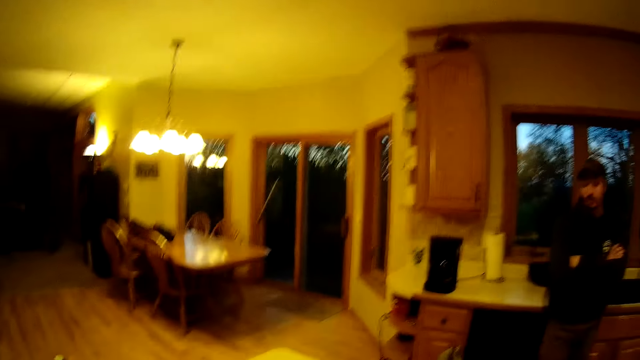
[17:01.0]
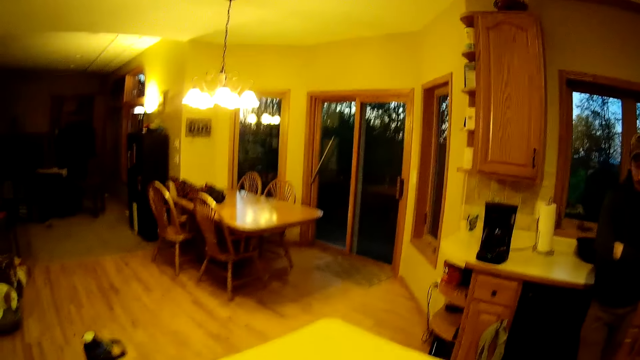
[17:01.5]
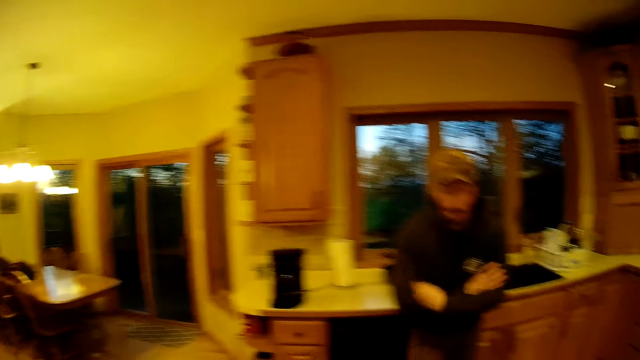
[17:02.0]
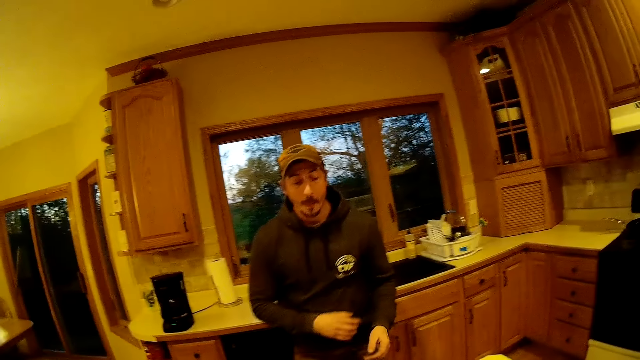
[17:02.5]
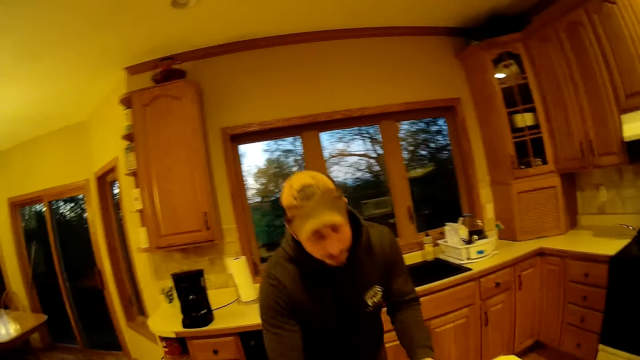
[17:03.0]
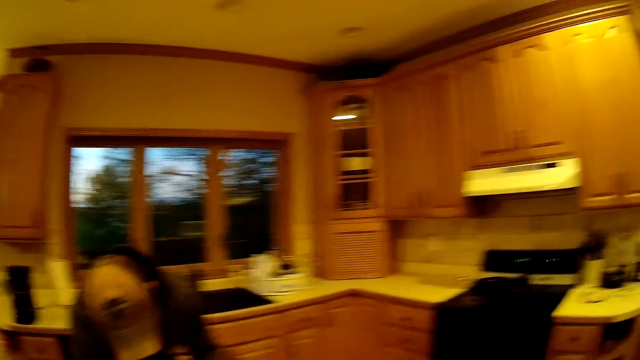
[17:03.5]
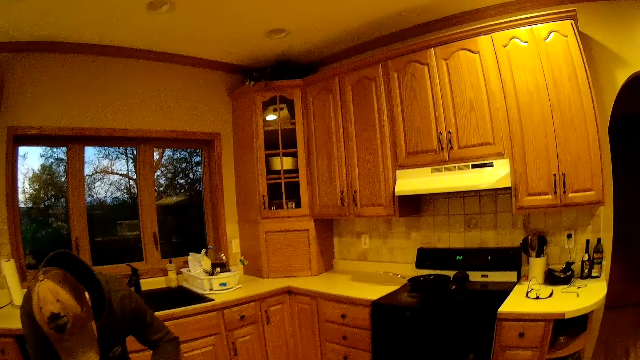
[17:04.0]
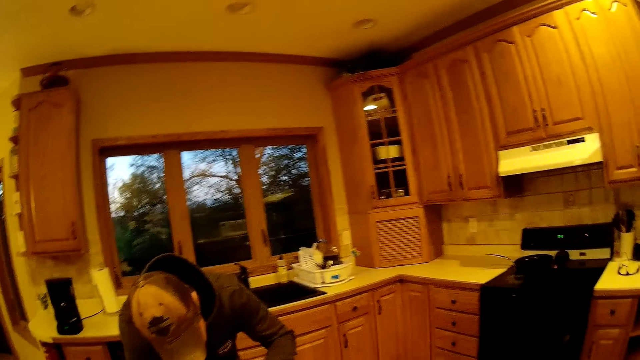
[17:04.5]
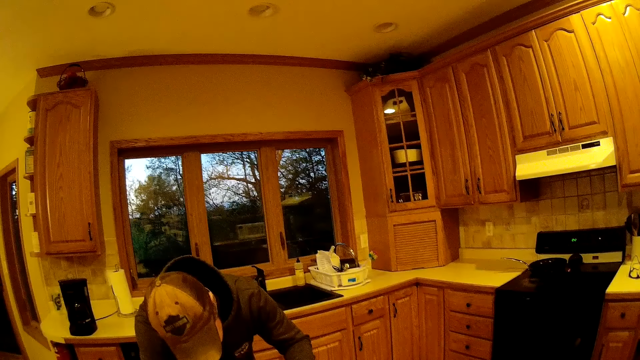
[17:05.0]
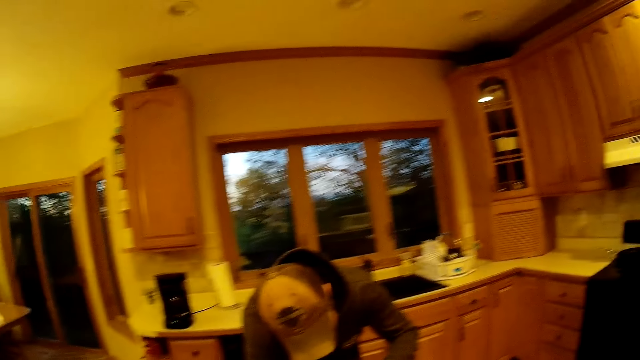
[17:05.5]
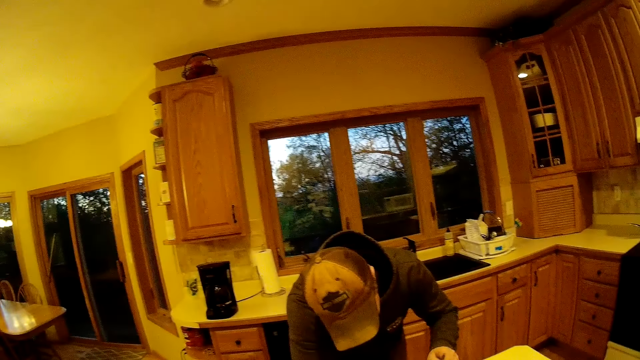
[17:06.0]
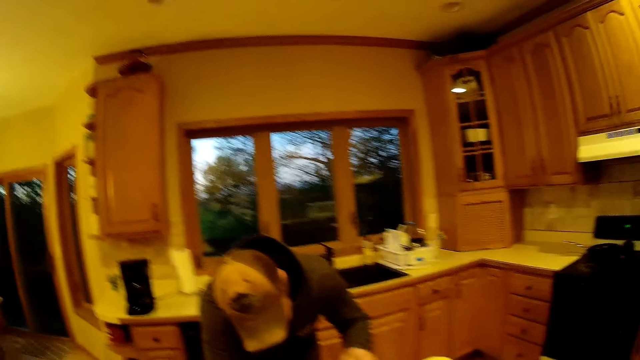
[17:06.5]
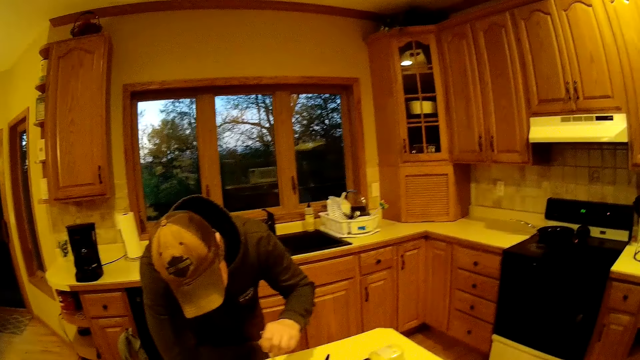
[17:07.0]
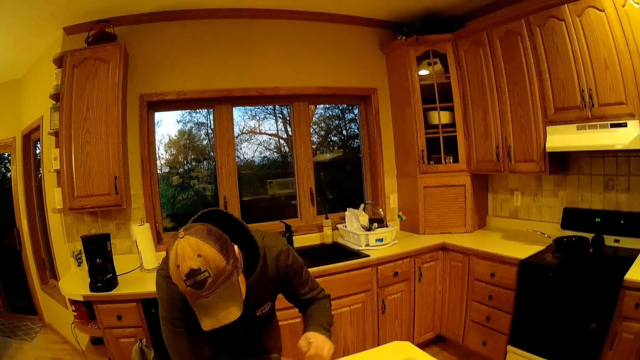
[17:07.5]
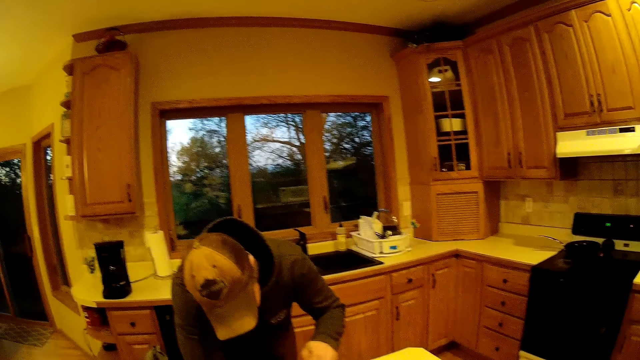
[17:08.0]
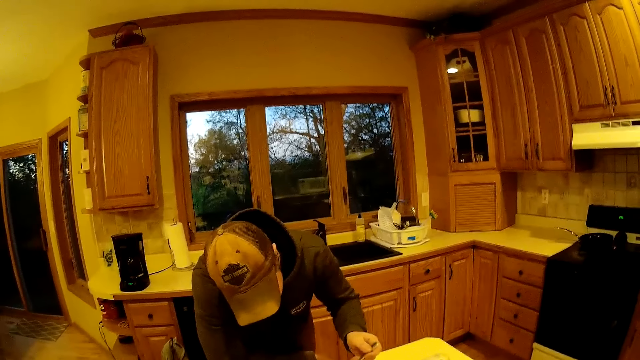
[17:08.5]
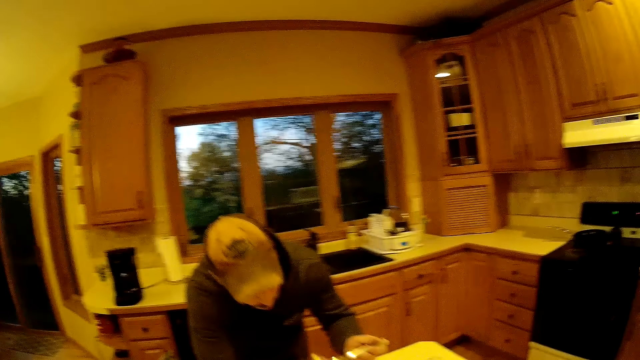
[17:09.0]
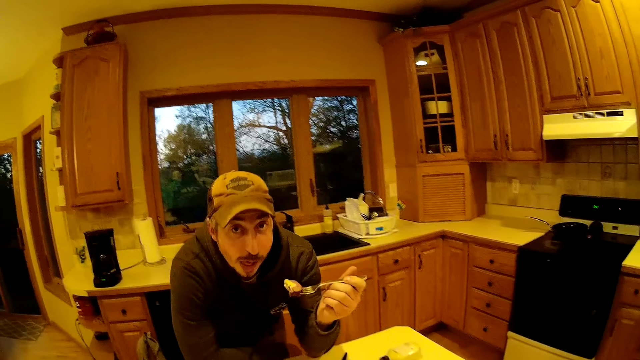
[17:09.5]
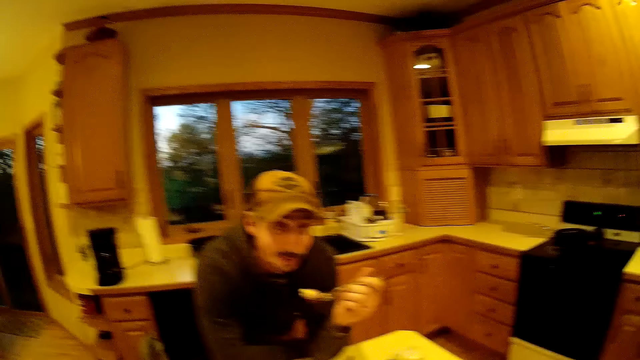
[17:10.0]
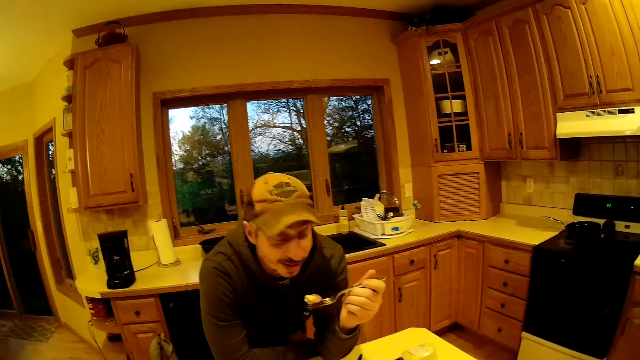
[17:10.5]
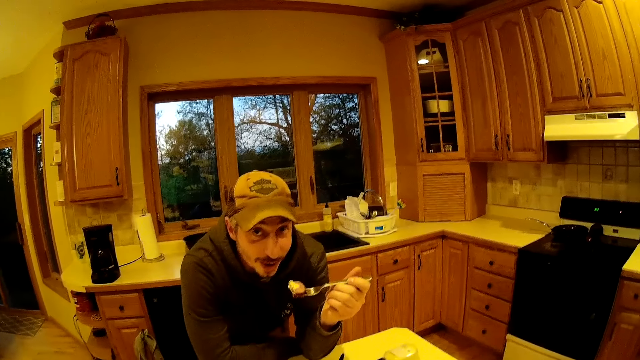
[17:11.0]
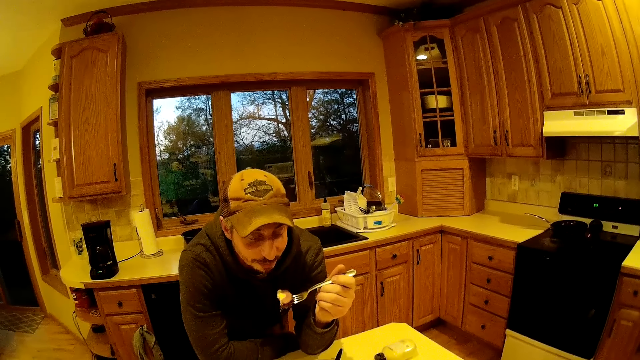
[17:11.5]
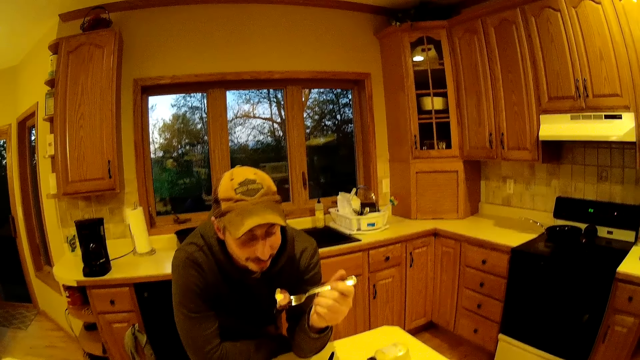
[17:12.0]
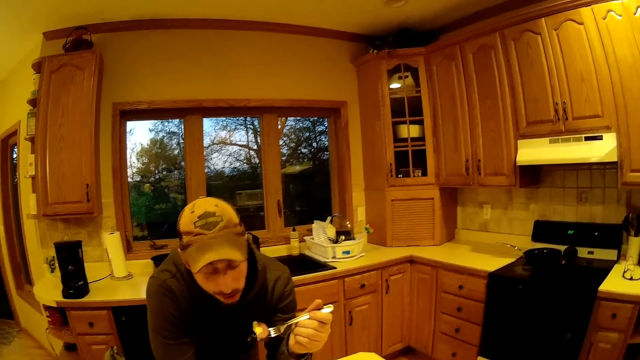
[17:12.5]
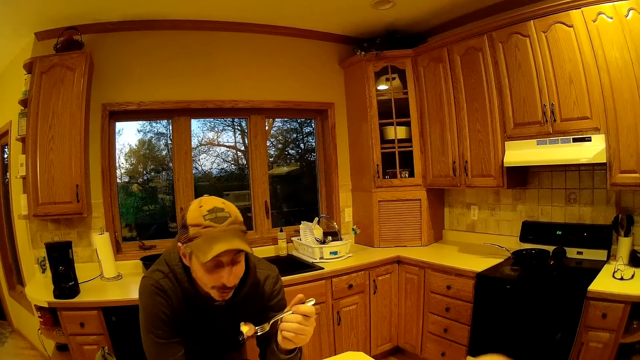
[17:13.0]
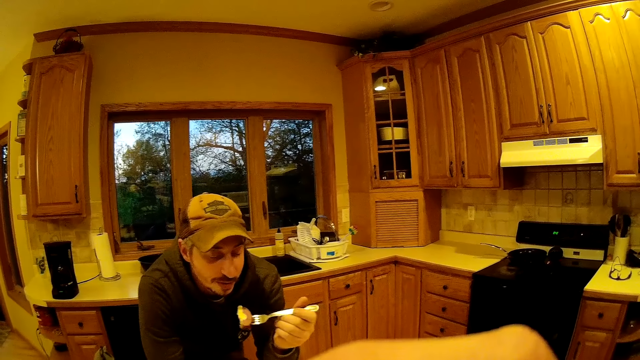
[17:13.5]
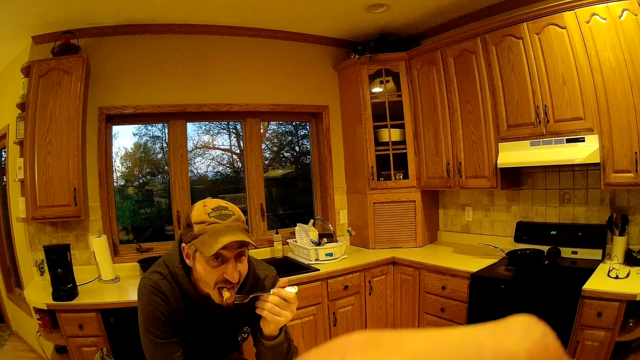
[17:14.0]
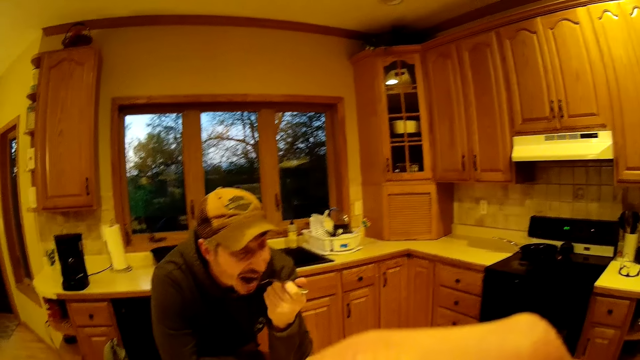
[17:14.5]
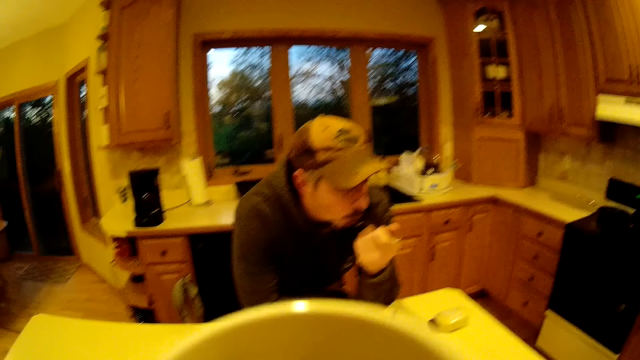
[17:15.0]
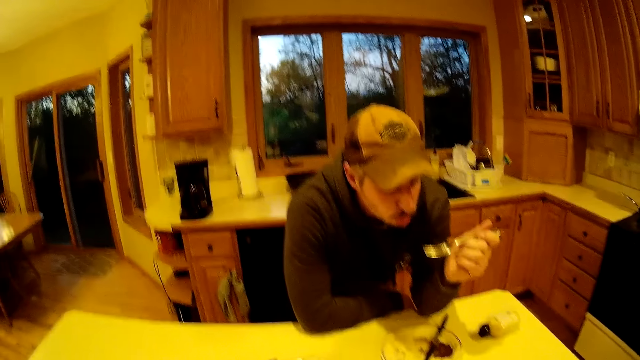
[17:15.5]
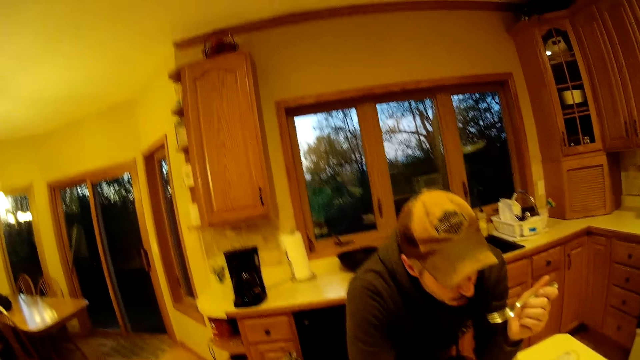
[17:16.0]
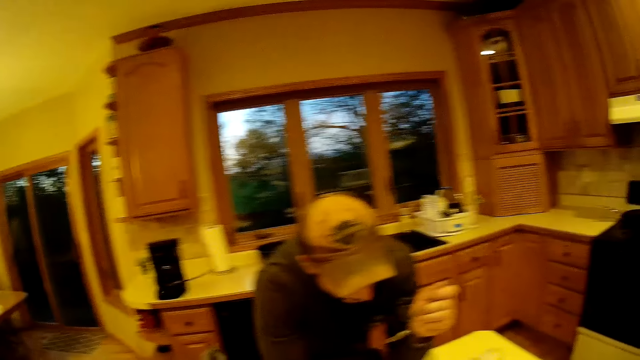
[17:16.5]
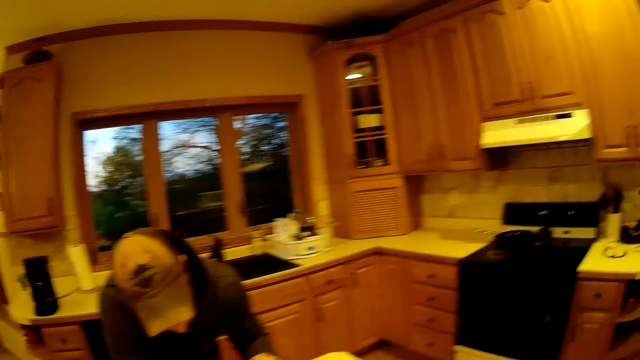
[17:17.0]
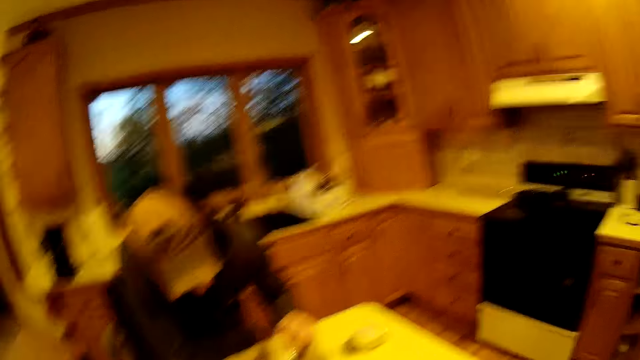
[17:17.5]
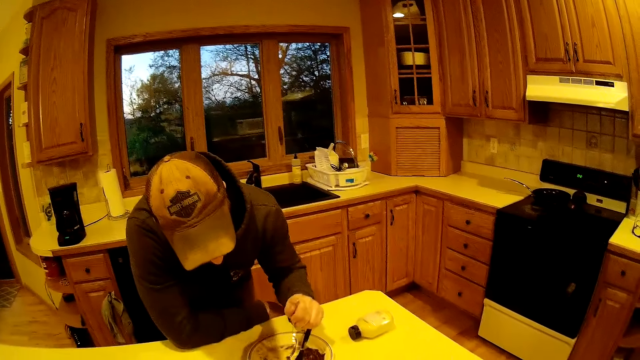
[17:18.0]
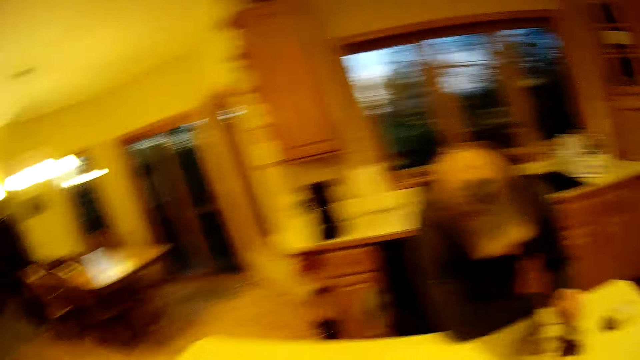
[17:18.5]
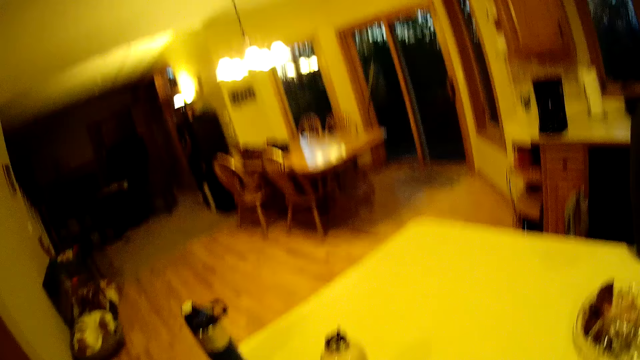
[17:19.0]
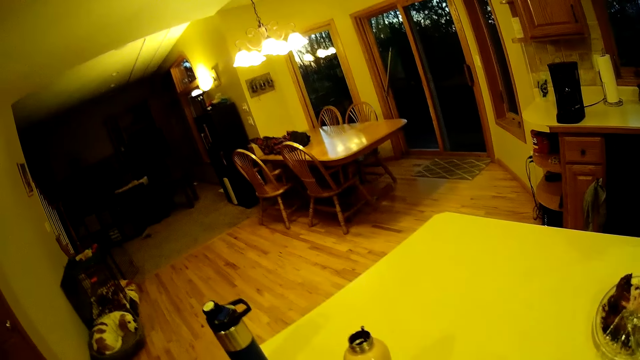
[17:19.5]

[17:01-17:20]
The man pushes away from the kitchen counter. The man moves towards the kitchen table. The camera wearer converses with the man. The man holds the fork in his left hand. The man lifts a meat piece with the fork. The man eats a piece of meat on the fork with his left hand. The camera wearer adjusts a wood piece. She drinks water from a cup in her right hand. She adjusts something. She looks around in the kitchen.

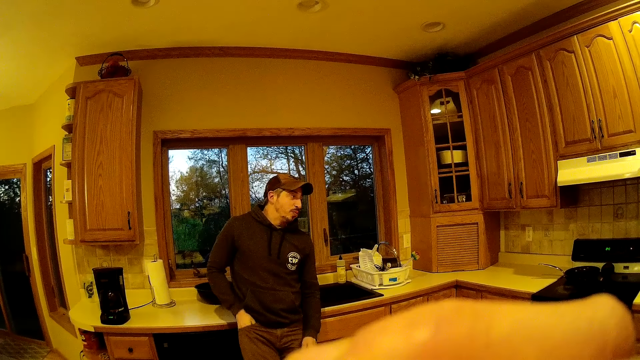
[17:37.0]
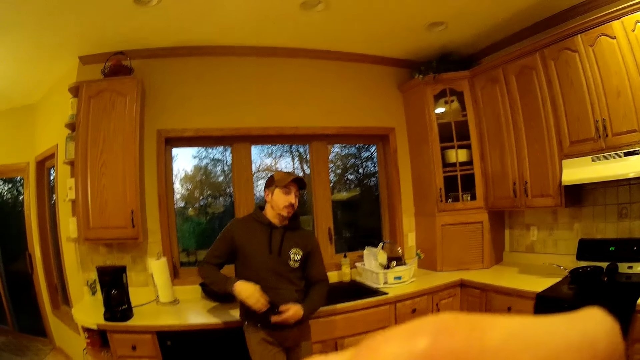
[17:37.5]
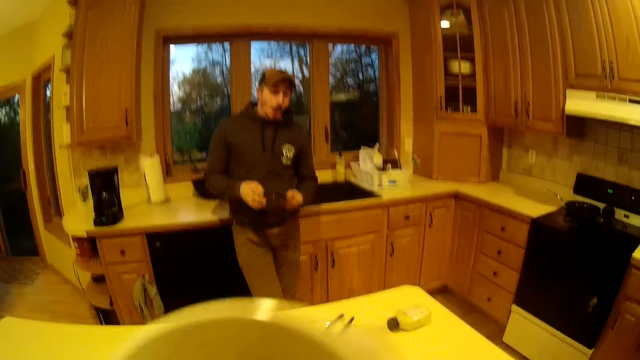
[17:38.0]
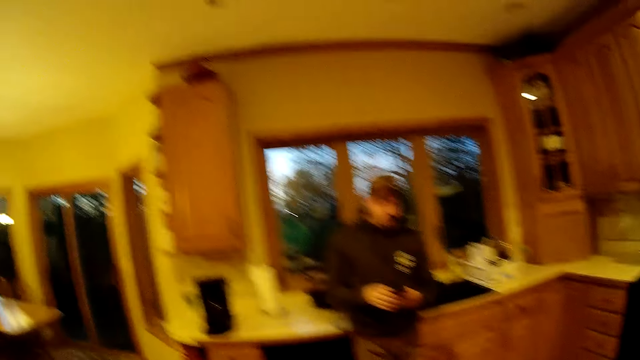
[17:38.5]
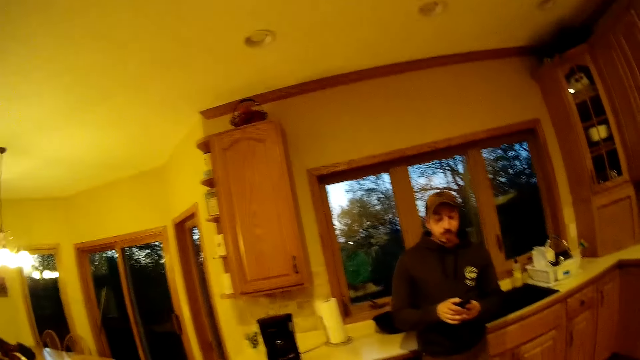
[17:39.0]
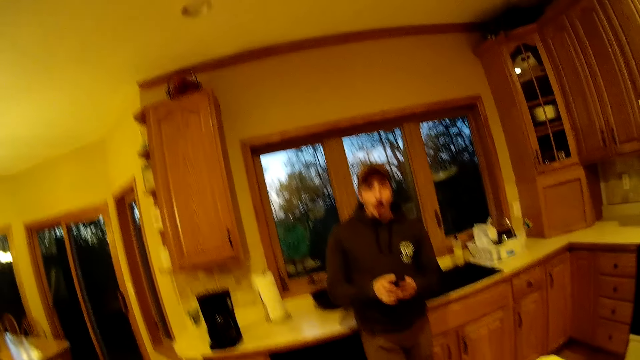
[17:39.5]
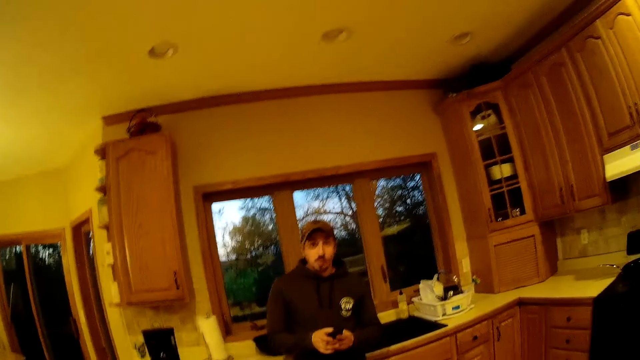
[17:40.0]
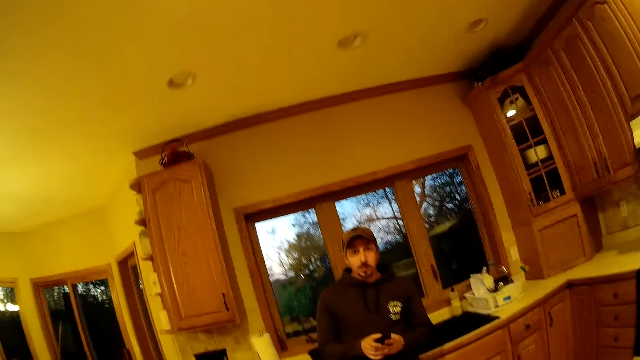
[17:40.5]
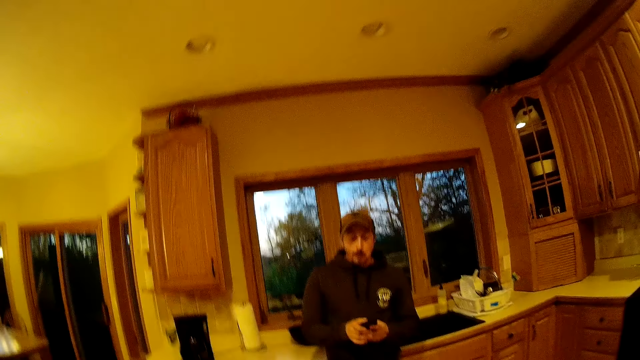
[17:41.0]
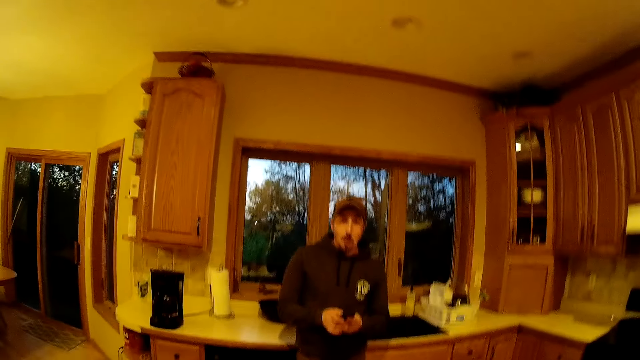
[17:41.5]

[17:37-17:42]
The man removes a phone from his right pant pocket with his right hand. The camera wearer drinks water from a cup in her right hand. She adjusts something. The man operates the phone with both hands. The man holds the phone with both hands. The camera wearer speaks to the man.
